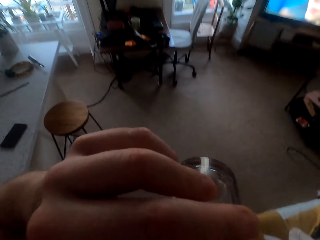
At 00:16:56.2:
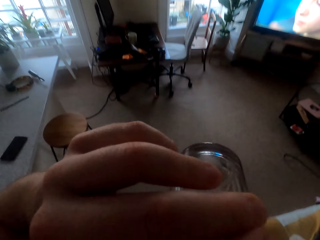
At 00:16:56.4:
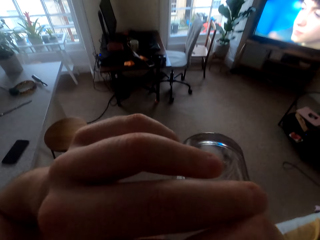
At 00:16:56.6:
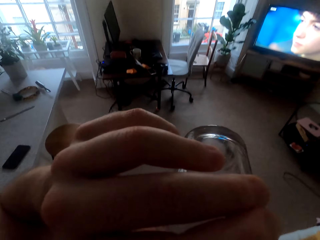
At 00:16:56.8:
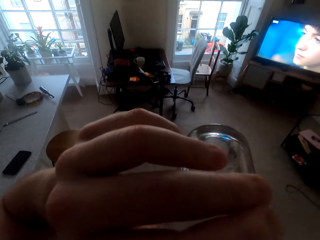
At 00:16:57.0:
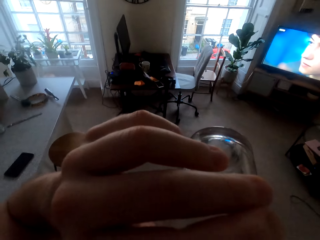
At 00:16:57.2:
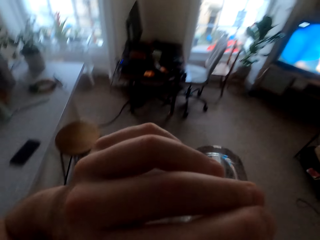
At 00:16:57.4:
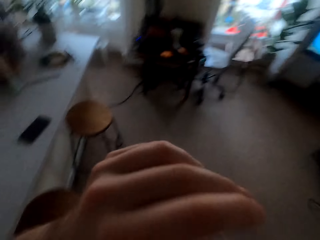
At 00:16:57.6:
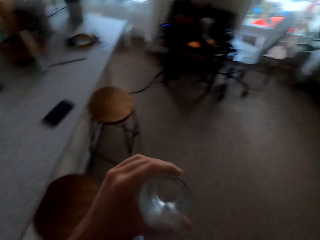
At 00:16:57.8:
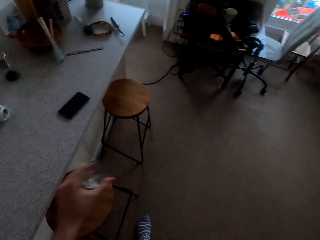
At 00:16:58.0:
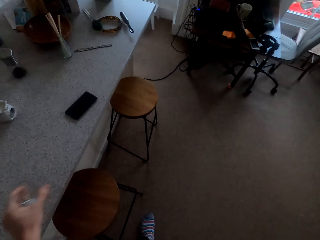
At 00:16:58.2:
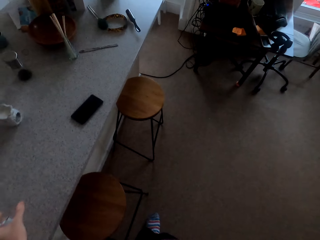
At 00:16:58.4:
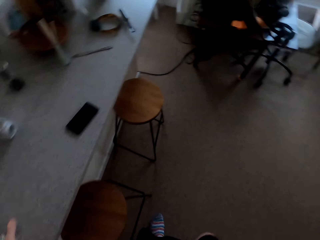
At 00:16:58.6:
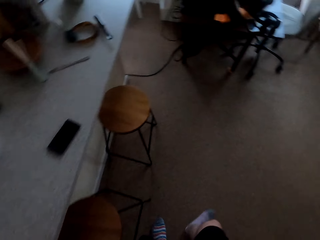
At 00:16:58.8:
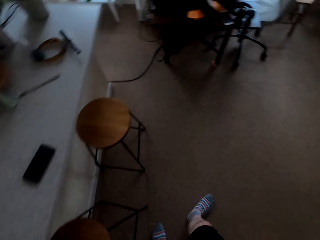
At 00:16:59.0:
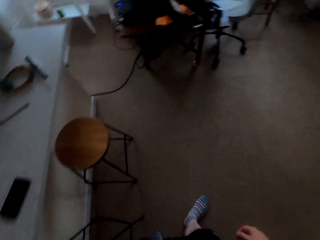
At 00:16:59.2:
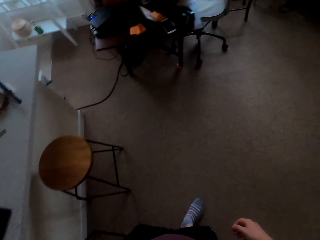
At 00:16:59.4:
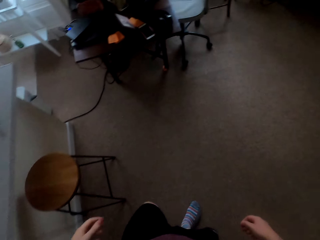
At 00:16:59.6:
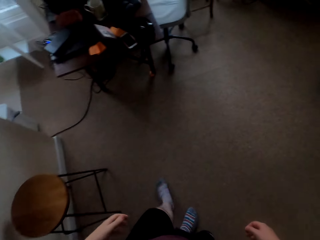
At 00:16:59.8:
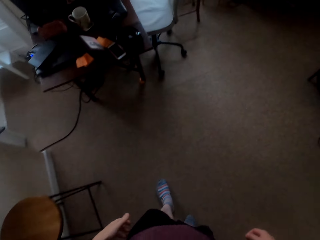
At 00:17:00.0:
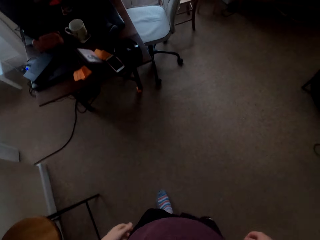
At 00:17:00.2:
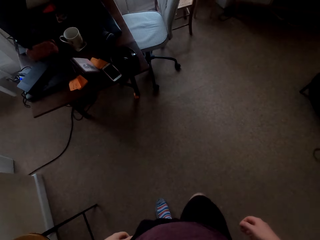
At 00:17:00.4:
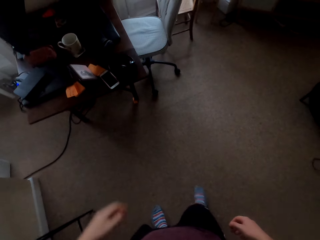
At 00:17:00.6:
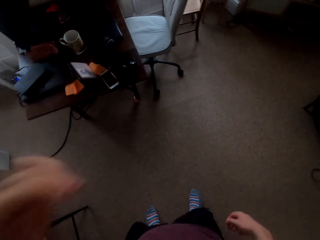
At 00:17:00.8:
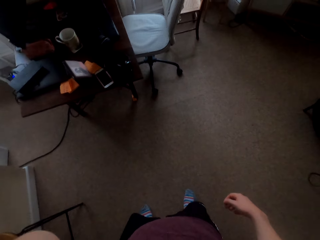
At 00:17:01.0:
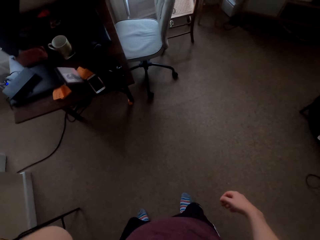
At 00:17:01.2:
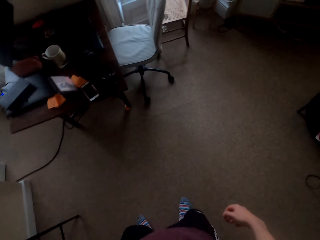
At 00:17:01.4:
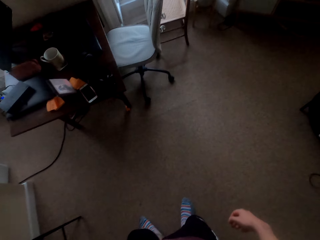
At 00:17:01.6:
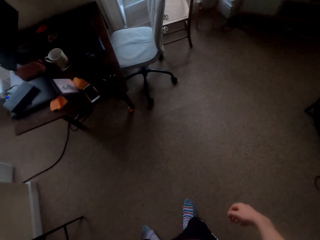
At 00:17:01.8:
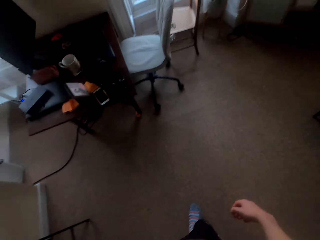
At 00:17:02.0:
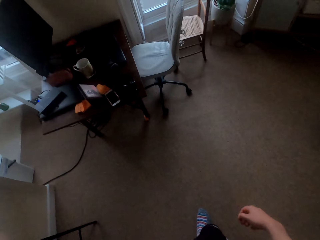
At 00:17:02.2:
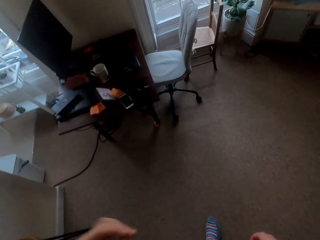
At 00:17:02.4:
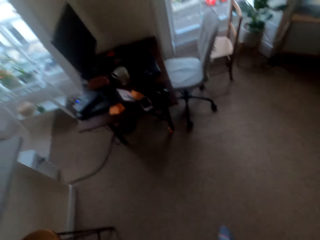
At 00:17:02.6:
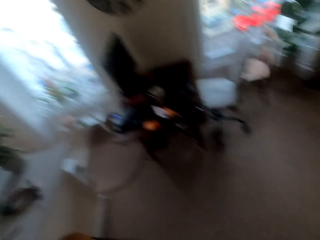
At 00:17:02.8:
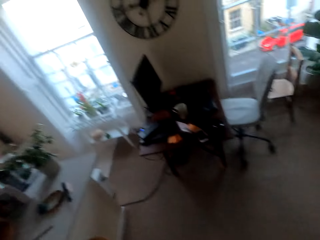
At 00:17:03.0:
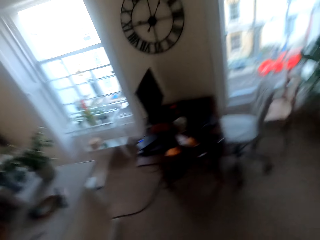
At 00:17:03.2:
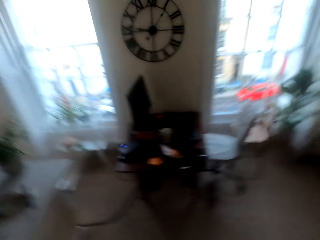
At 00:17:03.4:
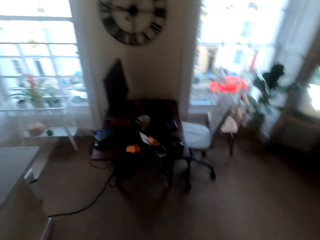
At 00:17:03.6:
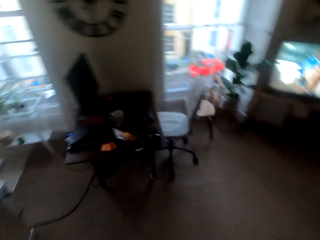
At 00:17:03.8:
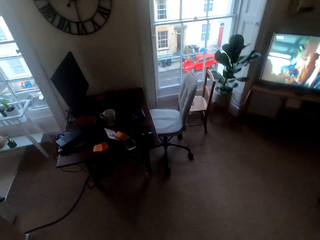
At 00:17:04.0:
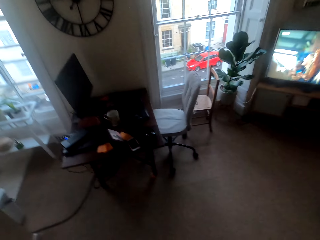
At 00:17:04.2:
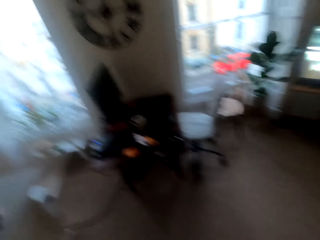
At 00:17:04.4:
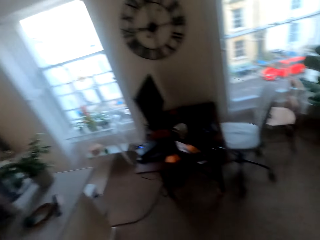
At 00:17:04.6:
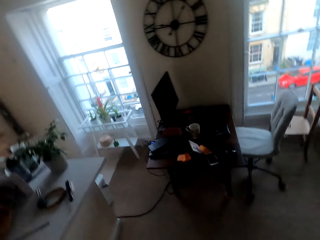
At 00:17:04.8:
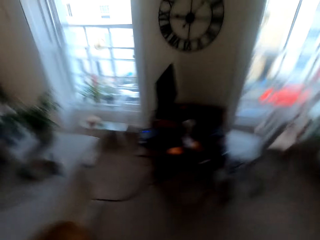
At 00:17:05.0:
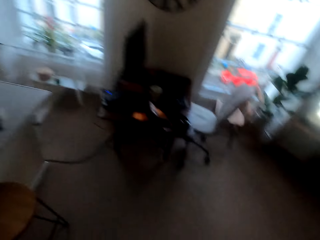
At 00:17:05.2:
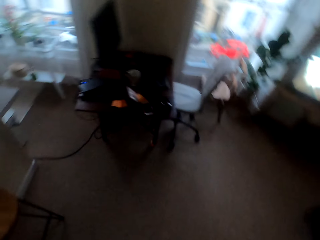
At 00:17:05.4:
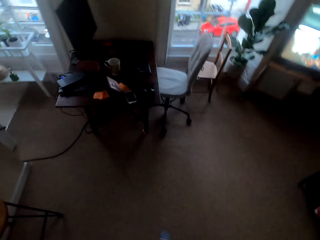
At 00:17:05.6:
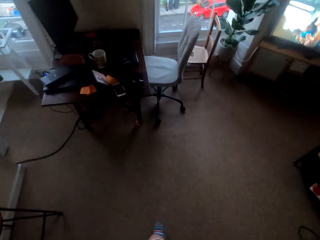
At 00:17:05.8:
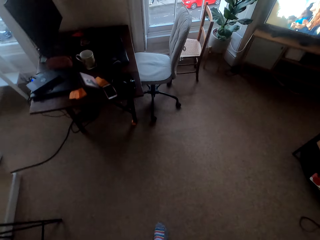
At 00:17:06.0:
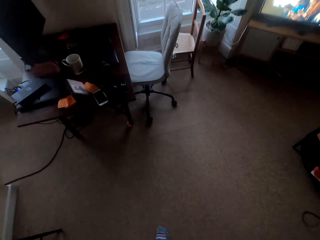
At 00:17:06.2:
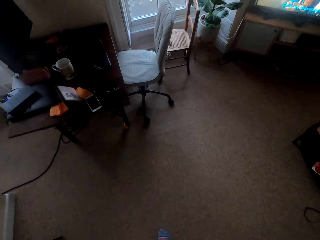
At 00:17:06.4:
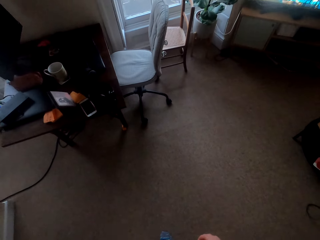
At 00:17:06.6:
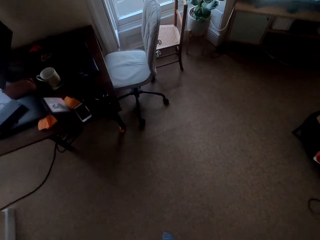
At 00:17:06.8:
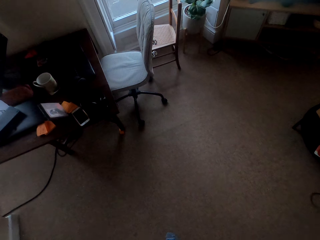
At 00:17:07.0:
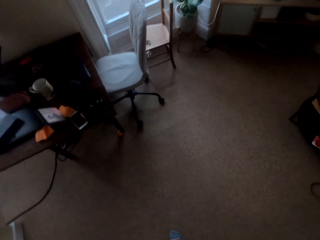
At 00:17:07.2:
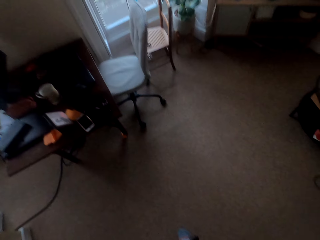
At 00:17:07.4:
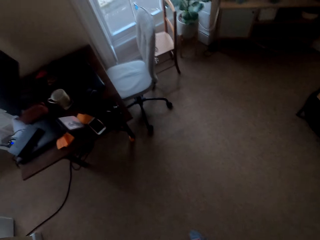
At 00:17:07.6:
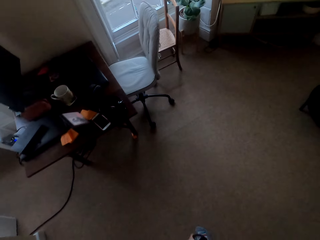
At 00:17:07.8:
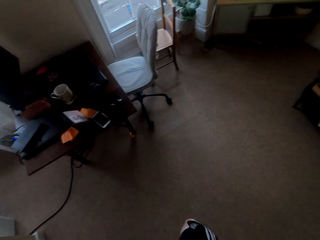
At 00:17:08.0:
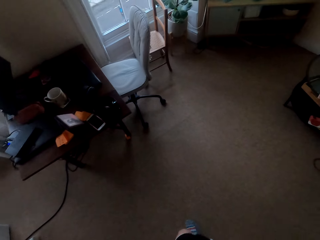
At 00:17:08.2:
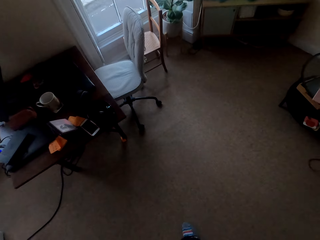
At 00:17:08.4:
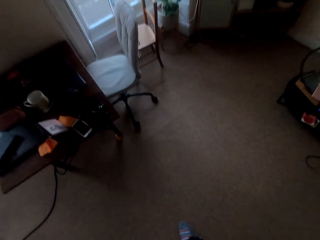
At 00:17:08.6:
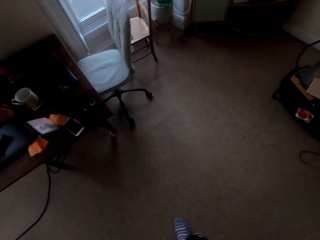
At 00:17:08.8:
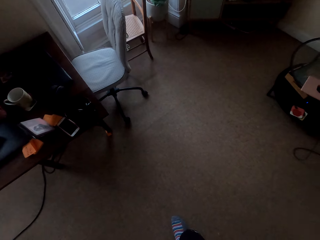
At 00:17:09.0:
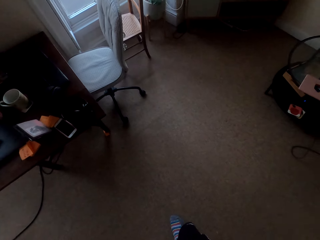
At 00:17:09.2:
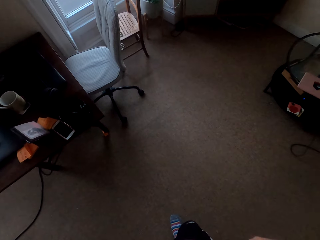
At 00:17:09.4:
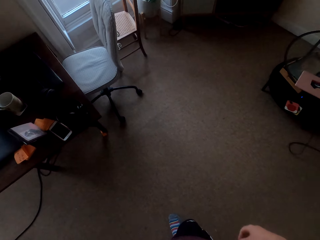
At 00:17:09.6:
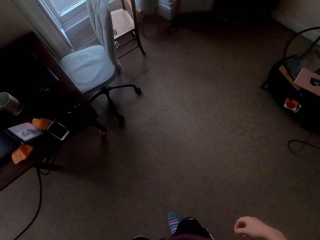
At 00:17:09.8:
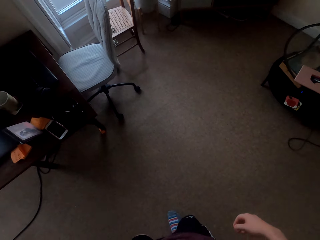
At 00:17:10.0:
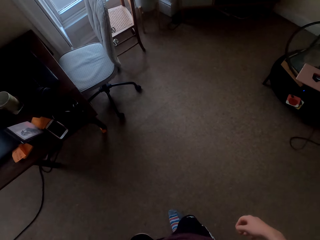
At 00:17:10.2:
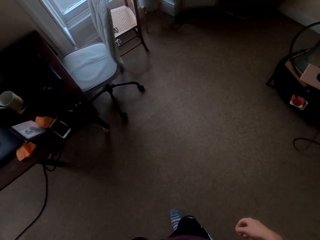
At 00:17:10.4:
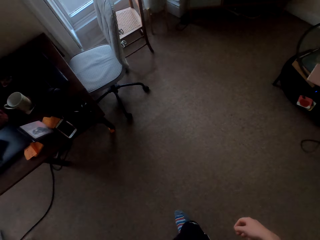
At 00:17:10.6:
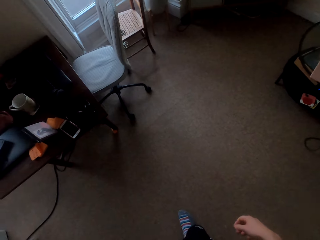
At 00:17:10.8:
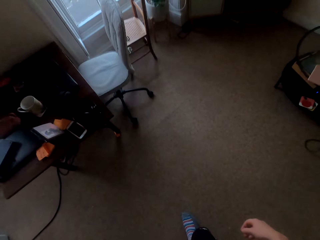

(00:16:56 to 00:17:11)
The camera wearer walks around. They look around.

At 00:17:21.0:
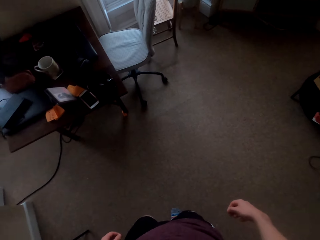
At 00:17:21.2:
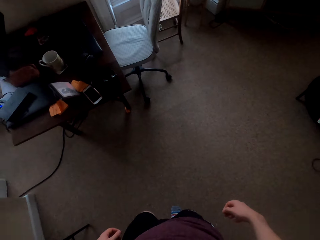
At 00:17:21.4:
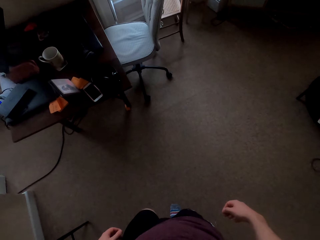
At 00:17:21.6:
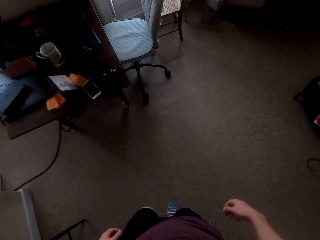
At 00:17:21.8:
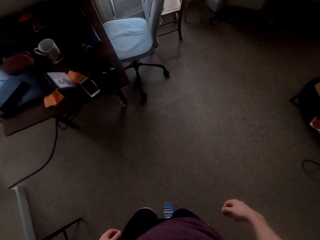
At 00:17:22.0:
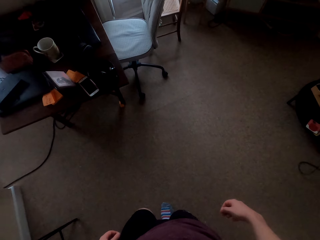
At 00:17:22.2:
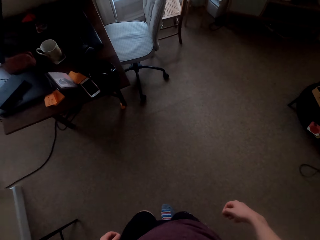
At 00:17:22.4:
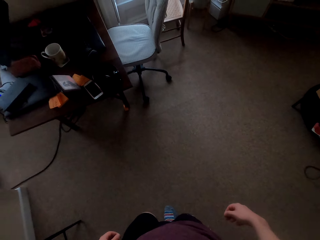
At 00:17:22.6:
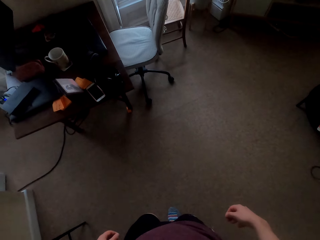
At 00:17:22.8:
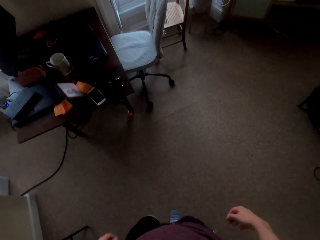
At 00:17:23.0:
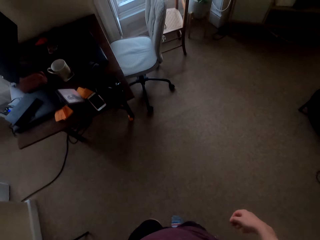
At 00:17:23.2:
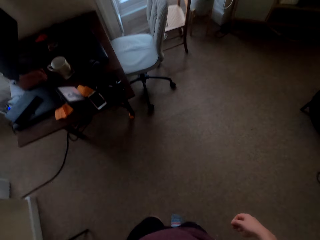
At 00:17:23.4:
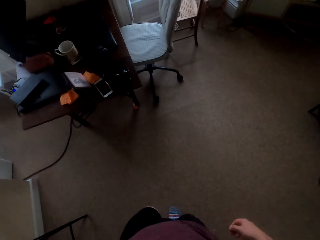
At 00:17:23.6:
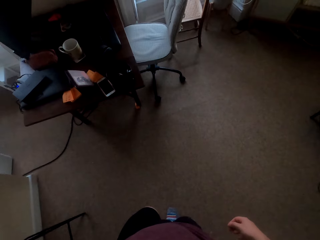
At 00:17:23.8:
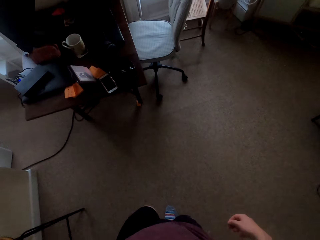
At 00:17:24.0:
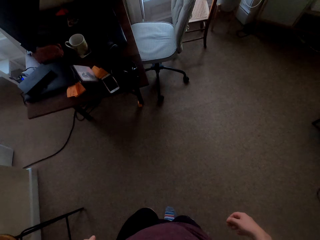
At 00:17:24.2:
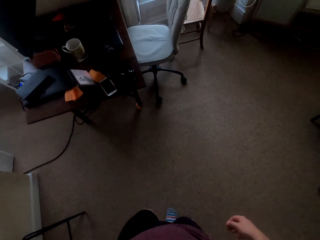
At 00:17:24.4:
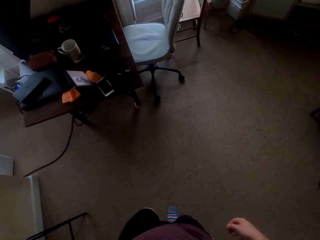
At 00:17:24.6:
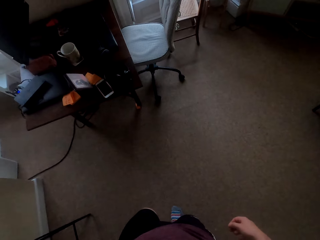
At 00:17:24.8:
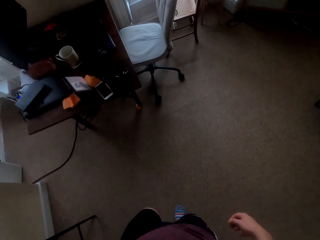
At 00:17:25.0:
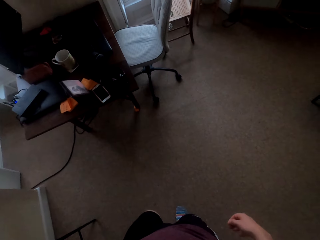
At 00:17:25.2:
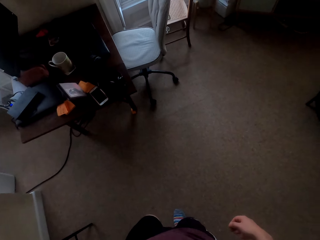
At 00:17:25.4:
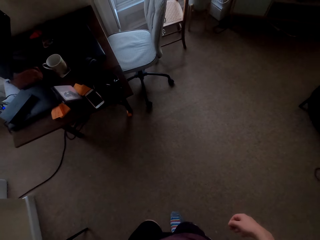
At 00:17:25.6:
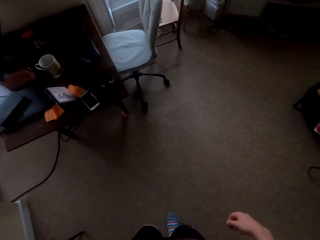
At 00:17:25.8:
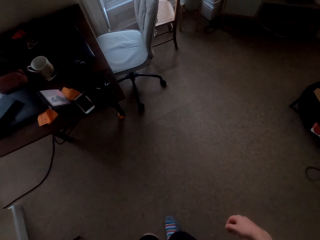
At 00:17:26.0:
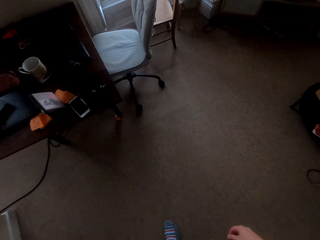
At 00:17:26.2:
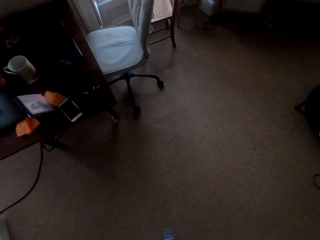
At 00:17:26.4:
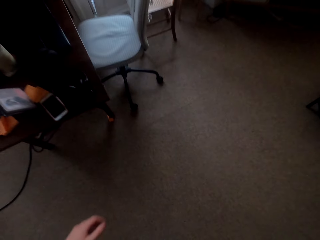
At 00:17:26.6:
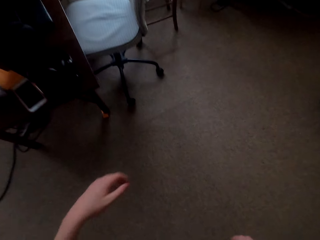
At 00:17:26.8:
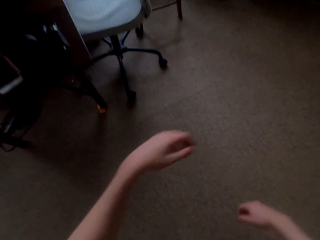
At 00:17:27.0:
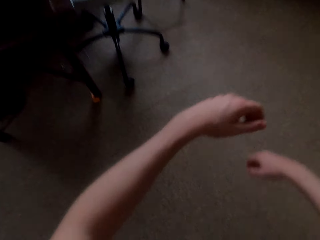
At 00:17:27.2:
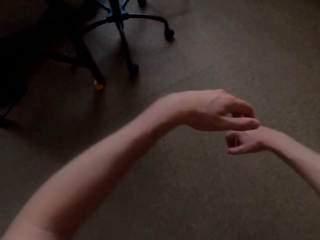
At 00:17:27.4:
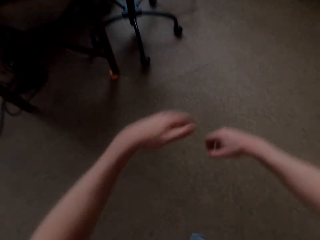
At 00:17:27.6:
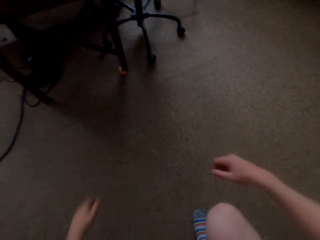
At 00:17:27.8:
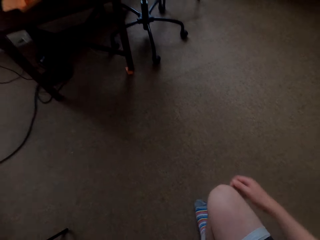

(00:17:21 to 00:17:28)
The camera wearer squats with one leg.
